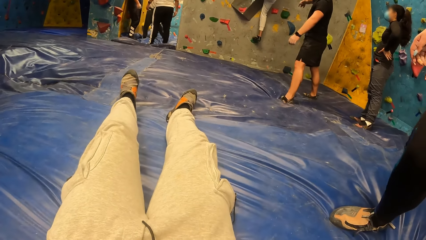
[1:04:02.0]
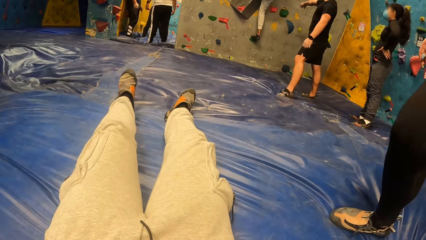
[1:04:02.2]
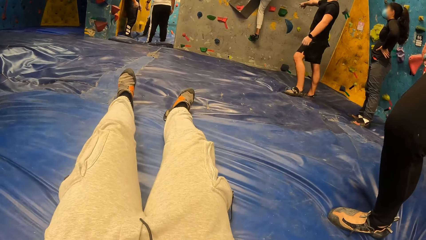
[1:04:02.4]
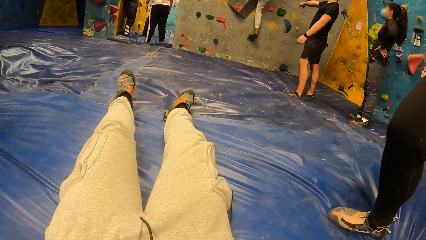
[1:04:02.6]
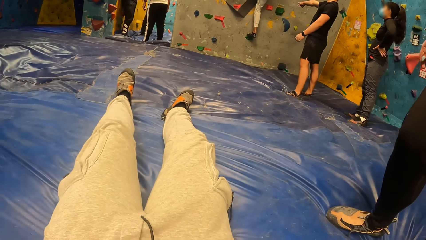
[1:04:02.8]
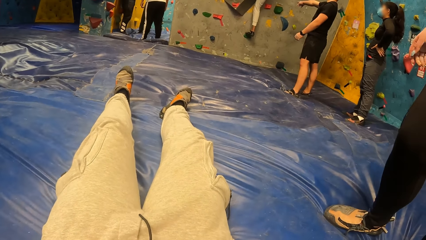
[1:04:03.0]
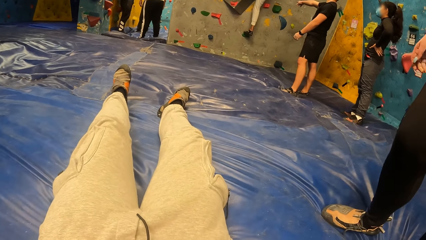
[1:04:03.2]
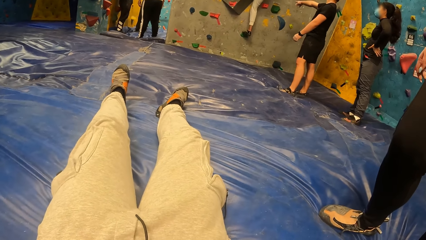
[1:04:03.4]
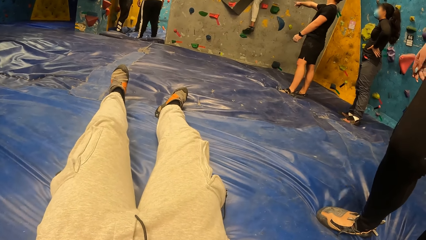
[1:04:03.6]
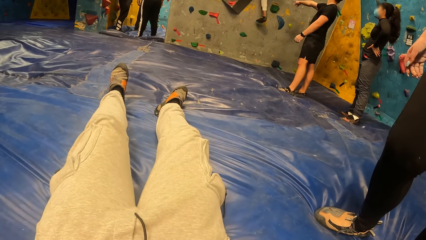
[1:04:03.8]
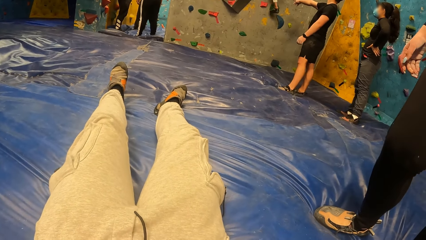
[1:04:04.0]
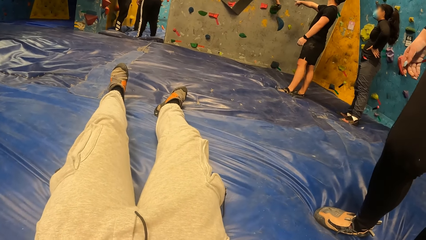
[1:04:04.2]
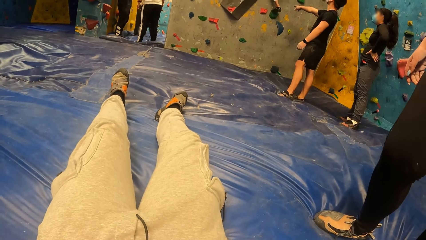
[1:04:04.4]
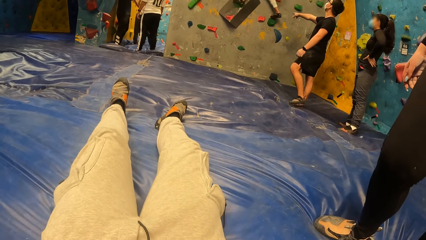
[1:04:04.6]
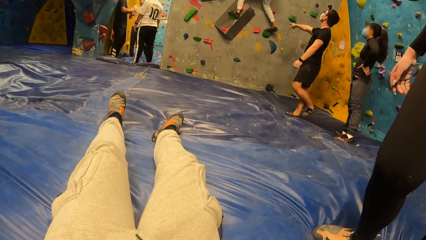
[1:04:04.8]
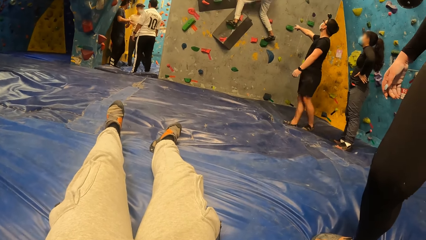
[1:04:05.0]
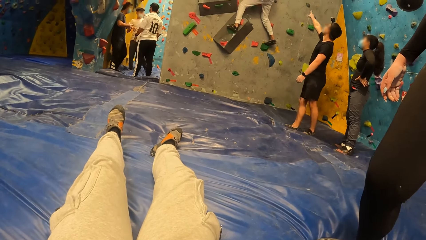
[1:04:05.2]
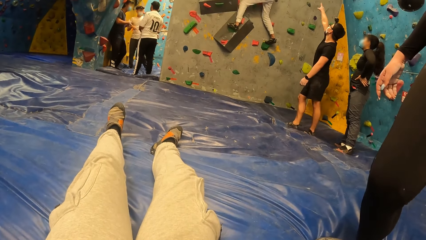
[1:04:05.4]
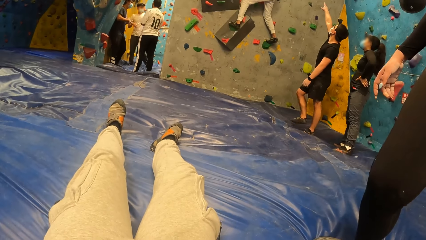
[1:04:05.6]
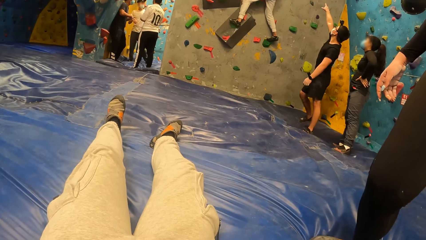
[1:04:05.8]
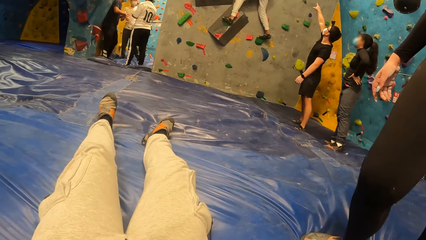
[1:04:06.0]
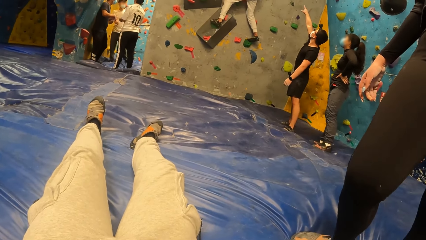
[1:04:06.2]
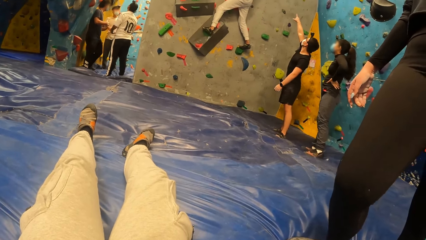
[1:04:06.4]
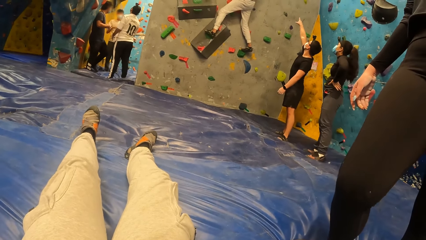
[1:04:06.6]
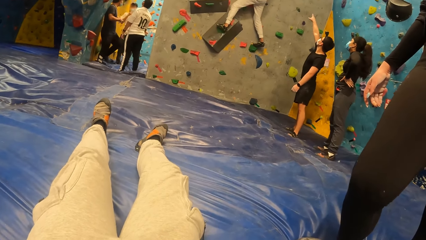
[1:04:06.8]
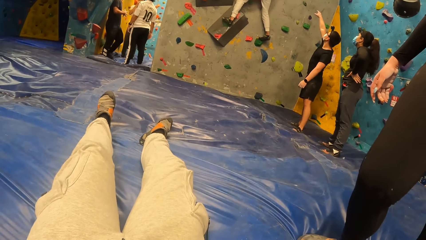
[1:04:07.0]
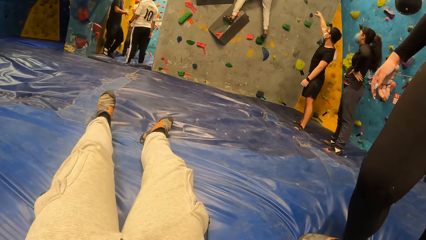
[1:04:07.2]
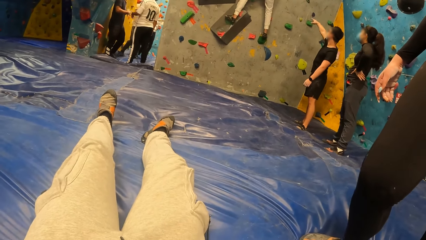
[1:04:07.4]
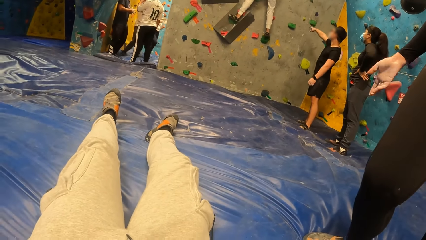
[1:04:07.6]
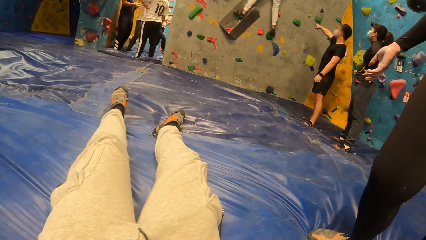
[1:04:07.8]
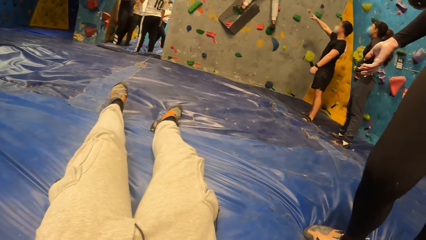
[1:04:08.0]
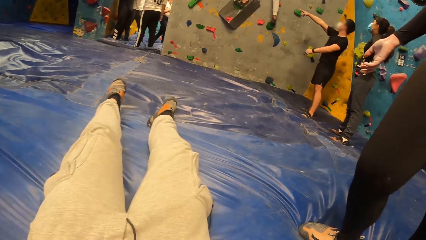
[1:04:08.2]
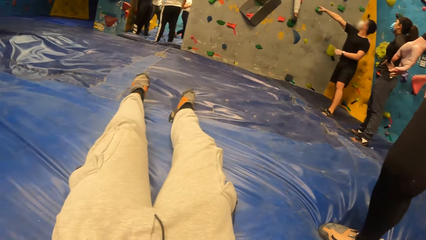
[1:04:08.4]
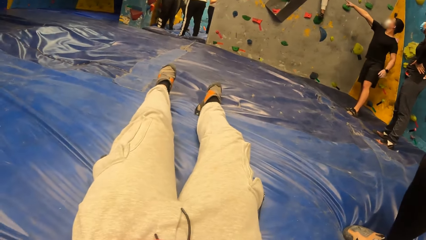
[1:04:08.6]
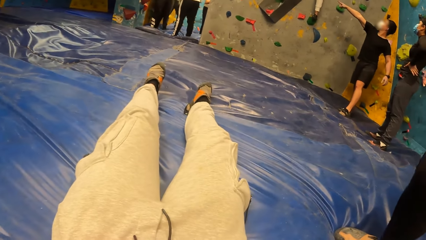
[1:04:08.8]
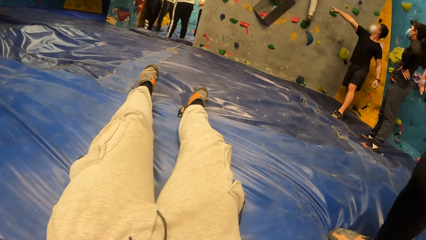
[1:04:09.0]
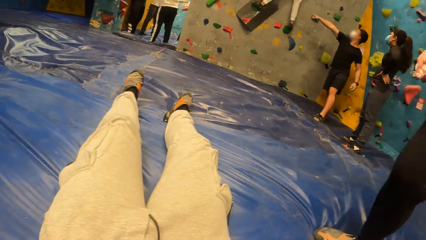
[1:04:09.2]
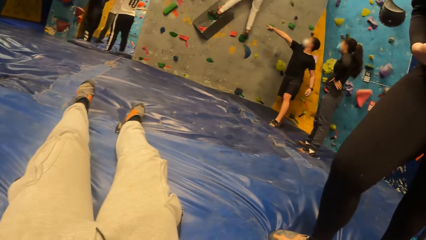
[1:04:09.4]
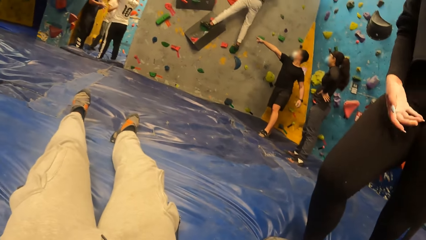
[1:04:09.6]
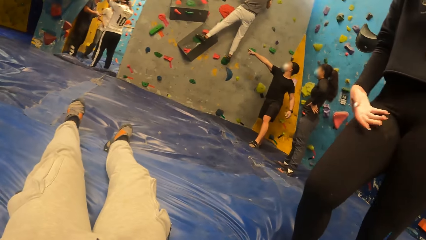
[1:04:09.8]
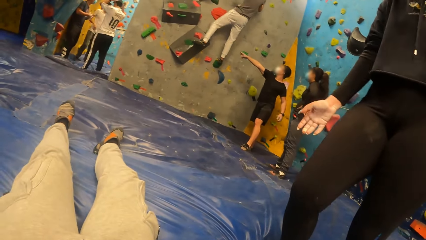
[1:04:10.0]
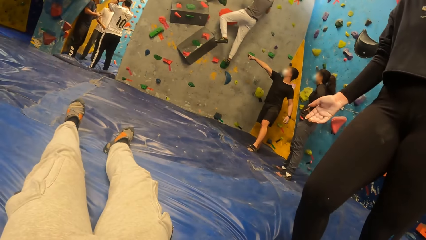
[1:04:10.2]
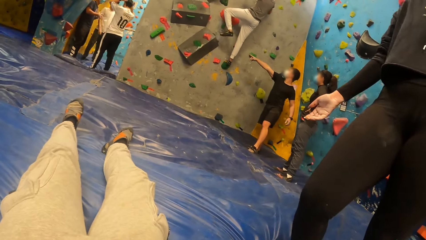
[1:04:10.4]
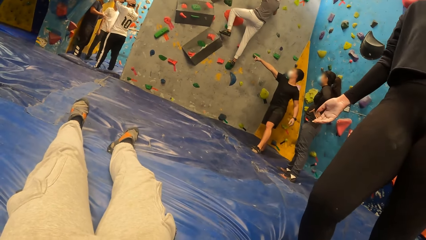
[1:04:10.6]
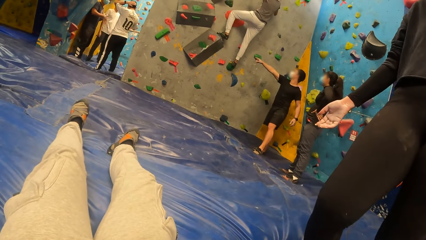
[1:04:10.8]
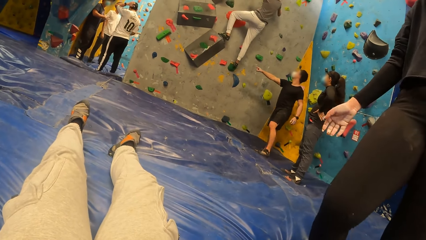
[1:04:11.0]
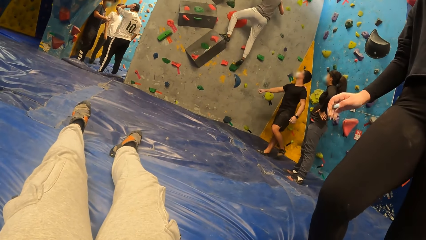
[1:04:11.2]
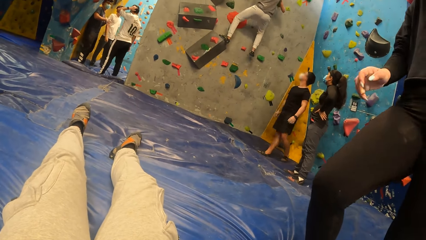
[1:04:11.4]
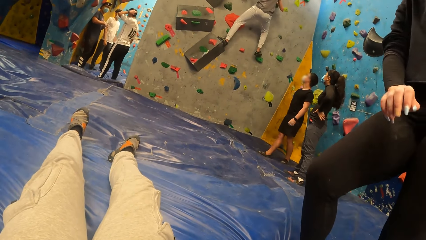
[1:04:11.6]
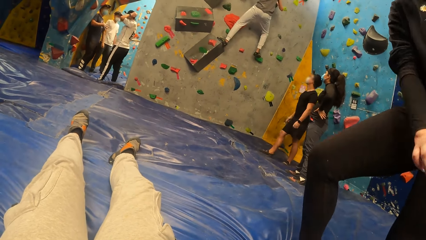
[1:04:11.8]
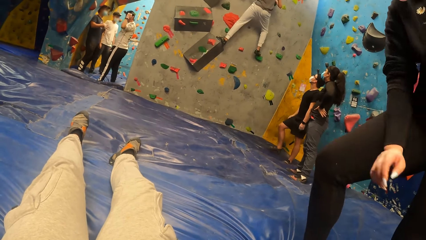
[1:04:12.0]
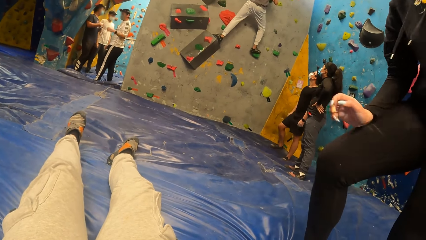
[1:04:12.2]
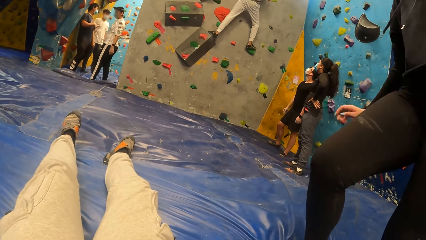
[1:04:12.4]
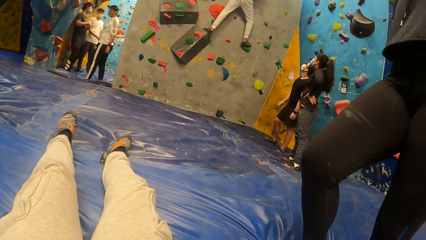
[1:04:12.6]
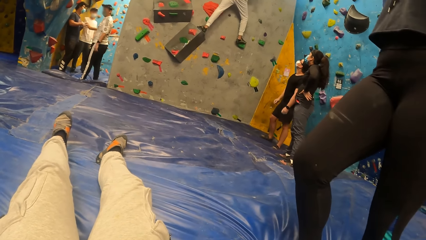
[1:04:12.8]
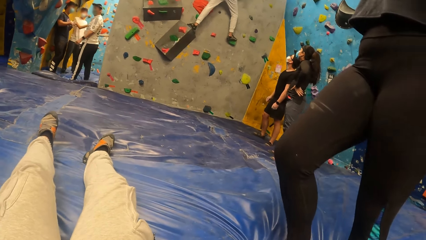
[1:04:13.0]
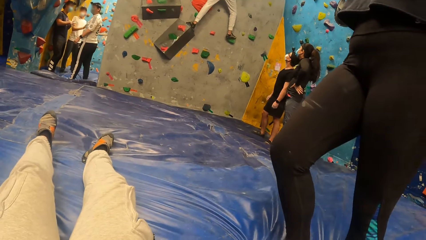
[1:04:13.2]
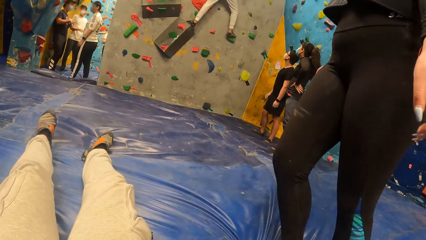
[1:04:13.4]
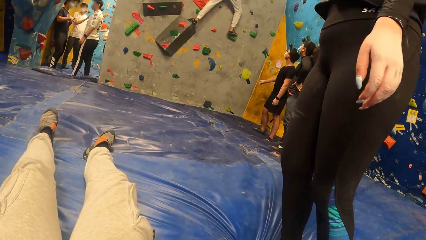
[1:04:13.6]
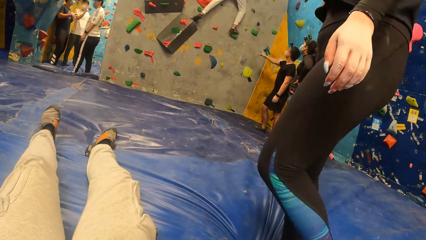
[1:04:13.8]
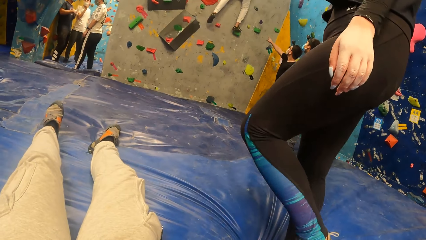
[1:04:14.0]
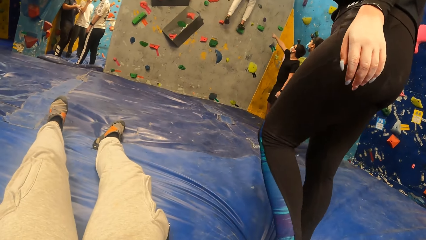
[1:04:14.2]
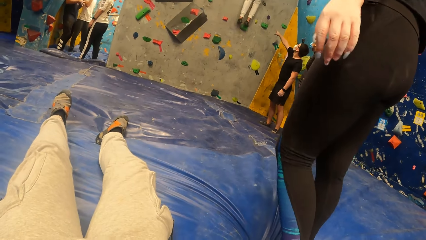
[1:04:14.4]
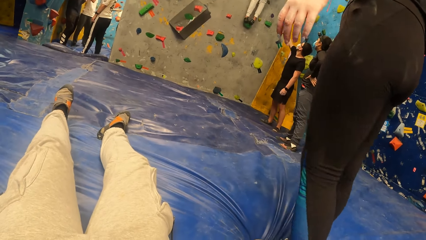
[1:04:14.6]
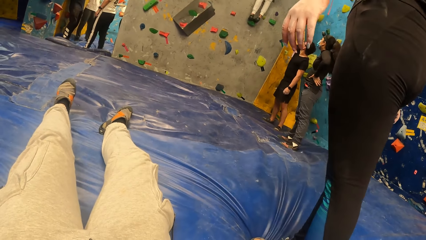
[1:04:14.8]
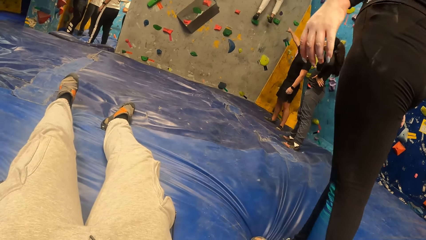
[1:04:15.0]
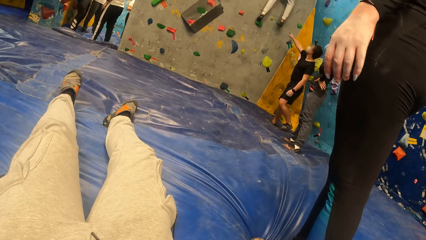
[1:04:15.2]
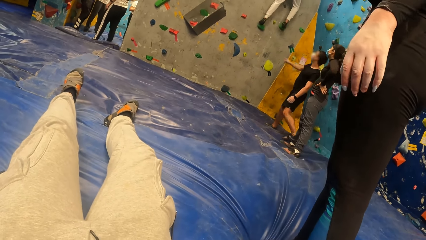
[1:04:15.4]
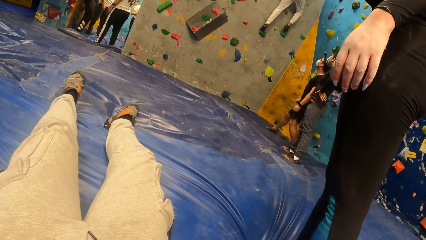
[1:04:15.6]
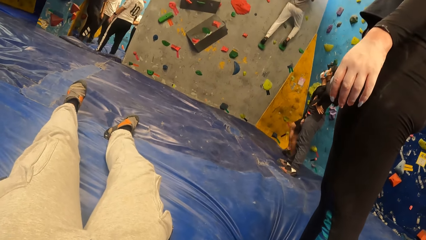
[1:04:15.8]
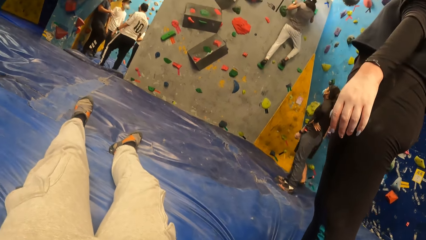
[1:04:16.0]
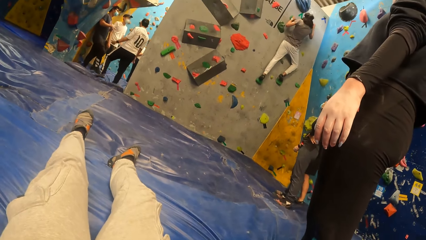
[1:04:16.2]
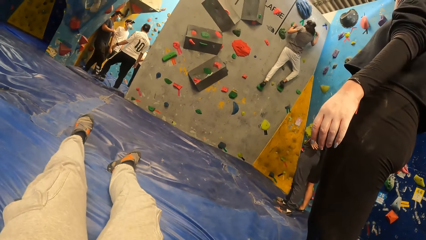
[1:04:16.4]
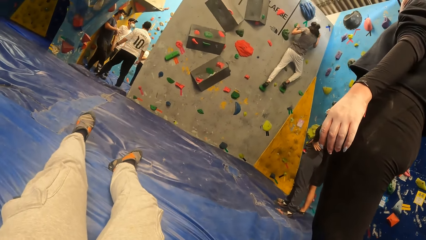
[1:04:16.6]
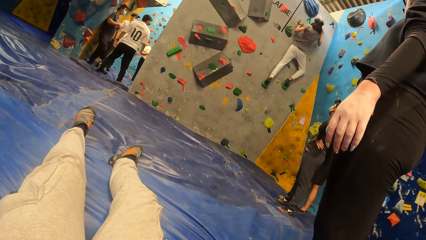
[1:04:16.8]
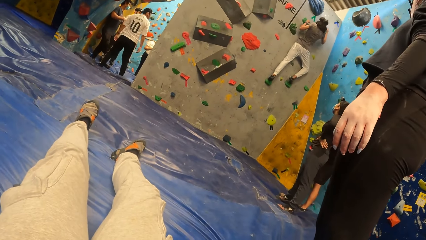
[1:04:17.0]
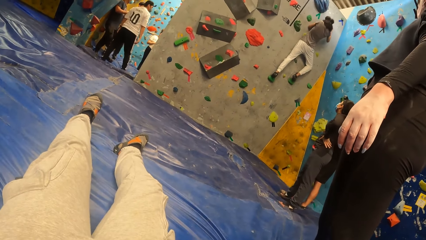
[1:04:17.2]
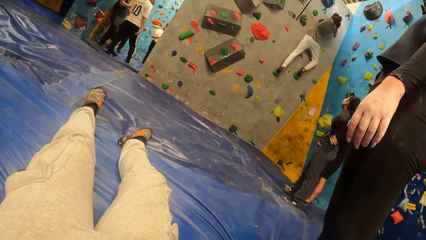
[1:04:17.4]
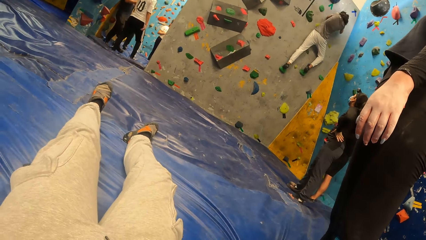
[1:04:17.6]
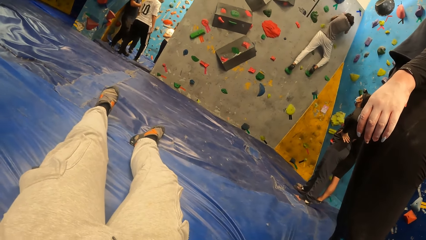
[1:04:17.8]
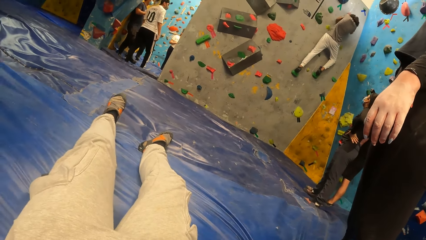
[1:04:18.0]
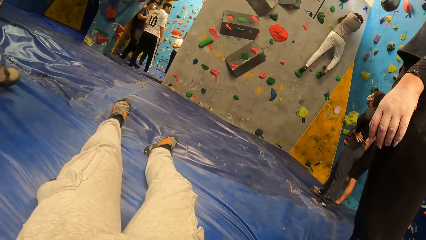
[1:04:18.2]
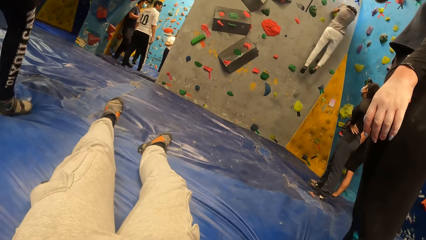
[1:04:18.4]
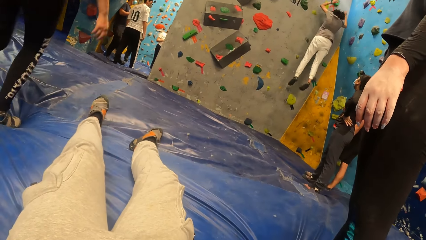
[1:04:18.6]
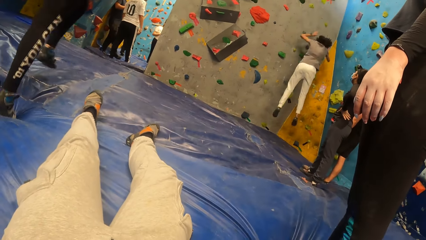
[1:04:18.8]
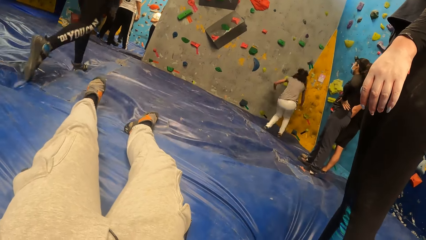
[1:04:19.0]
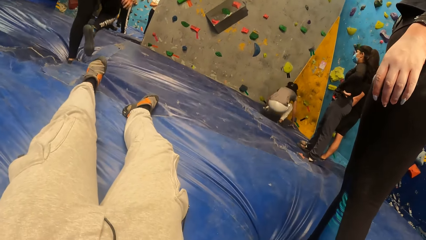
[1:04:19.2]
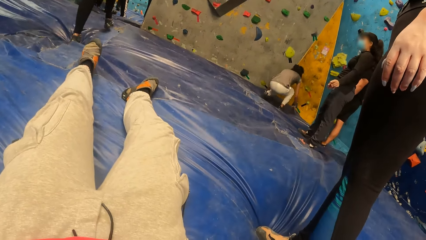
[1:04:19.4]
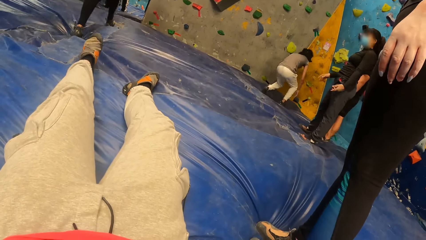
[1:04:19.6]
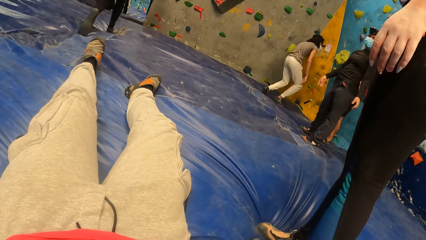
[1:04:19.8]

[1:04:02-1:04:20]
The camera wearer looks forward.
